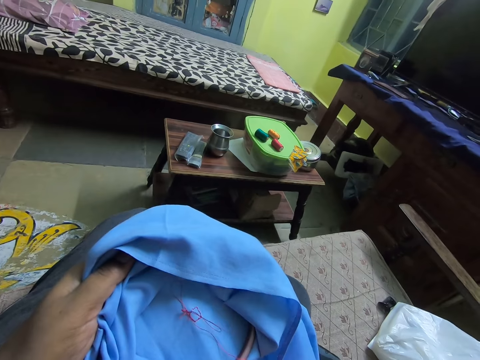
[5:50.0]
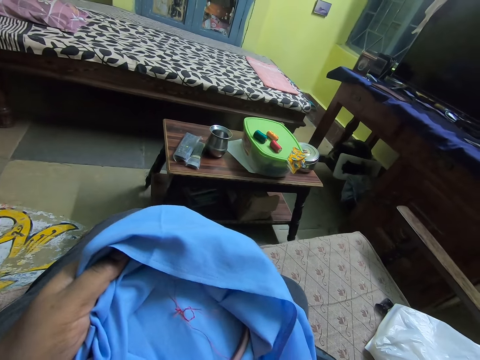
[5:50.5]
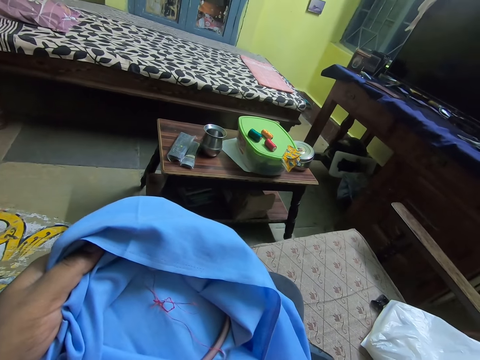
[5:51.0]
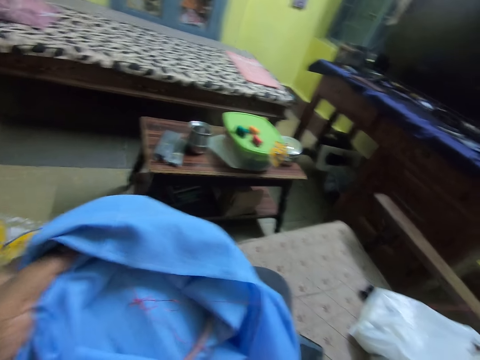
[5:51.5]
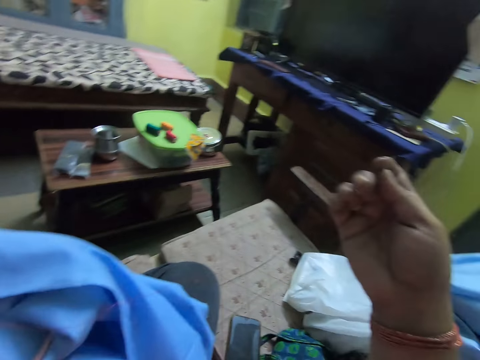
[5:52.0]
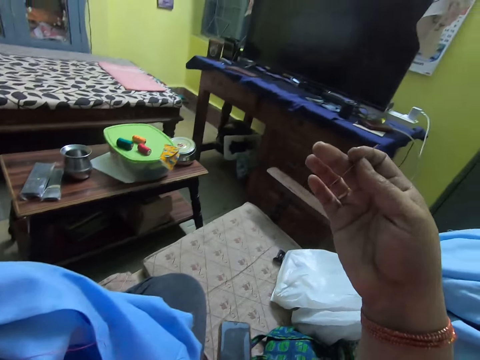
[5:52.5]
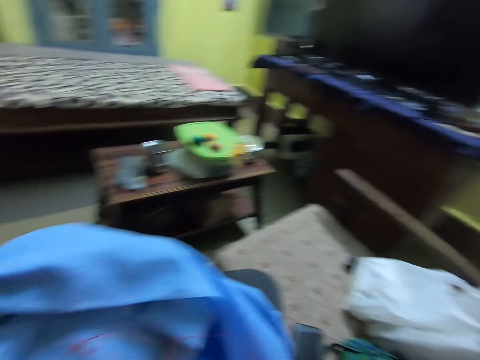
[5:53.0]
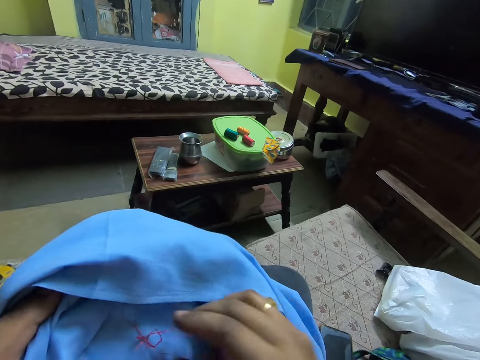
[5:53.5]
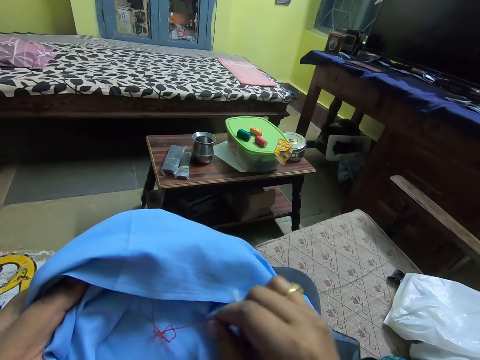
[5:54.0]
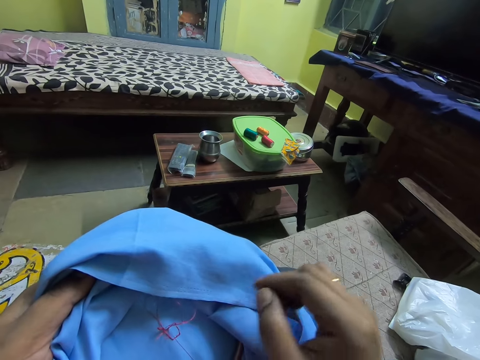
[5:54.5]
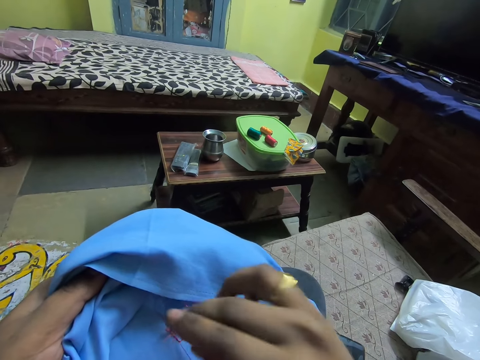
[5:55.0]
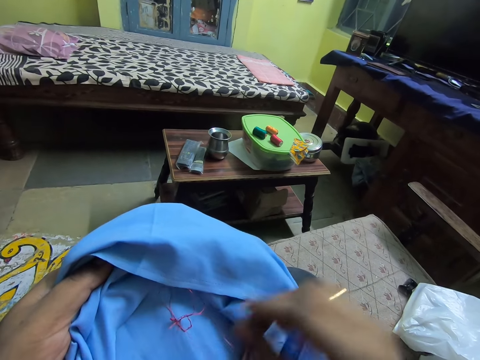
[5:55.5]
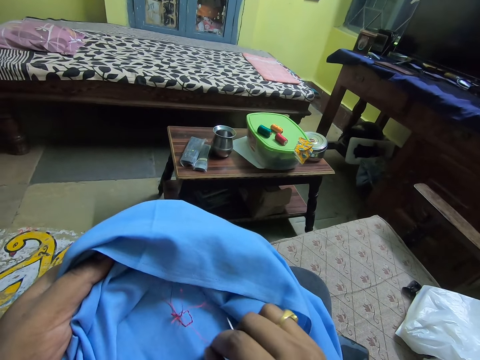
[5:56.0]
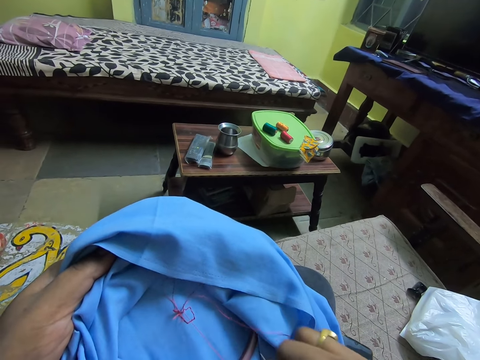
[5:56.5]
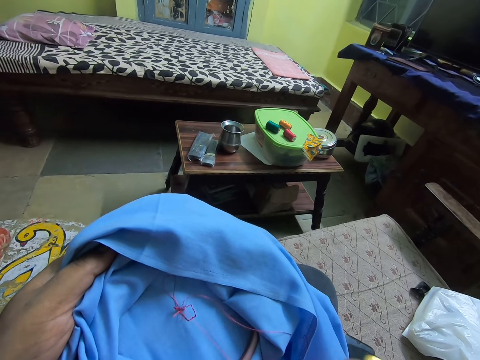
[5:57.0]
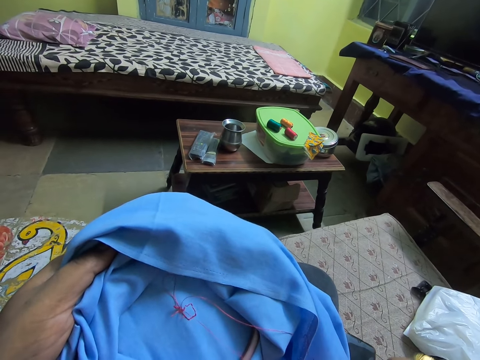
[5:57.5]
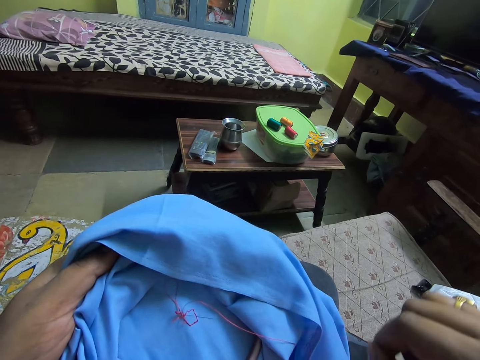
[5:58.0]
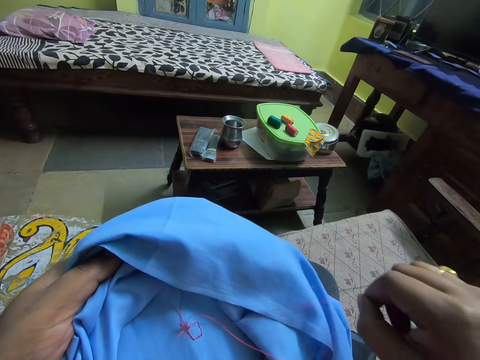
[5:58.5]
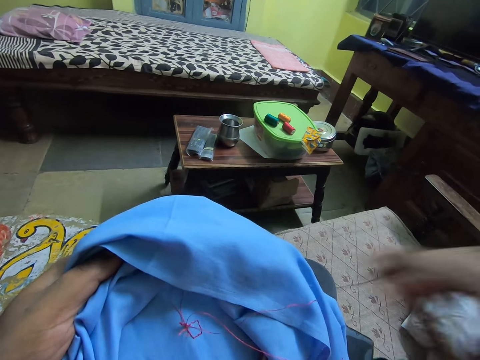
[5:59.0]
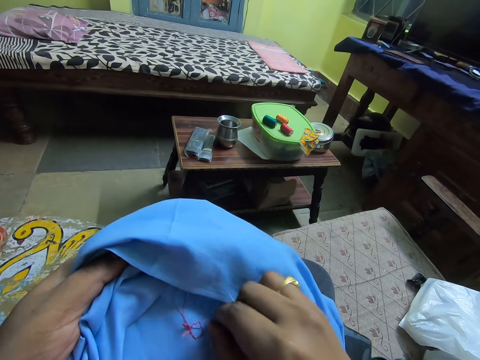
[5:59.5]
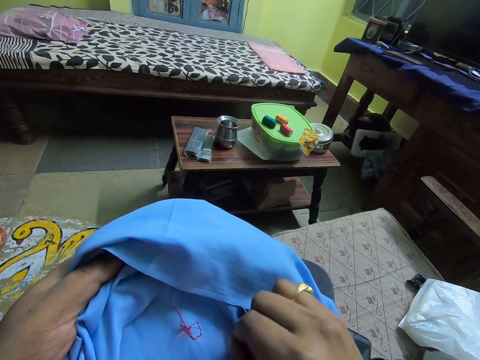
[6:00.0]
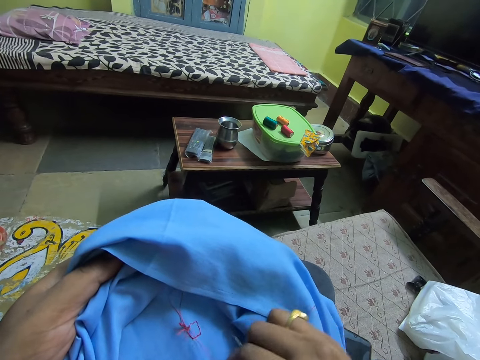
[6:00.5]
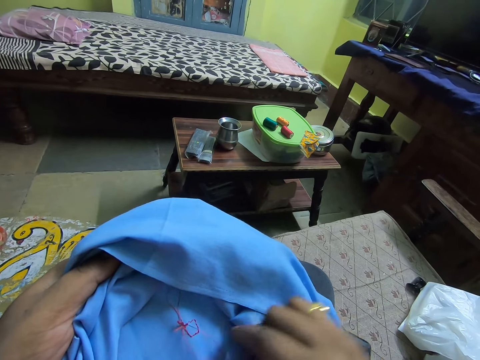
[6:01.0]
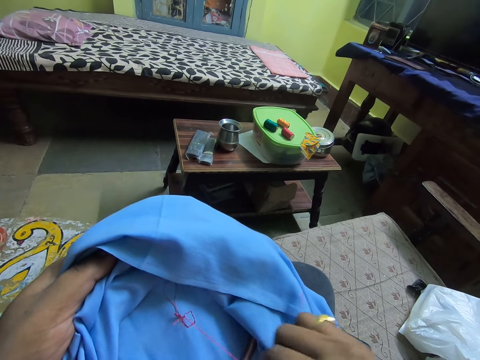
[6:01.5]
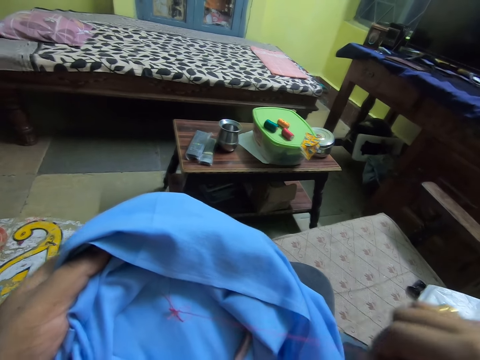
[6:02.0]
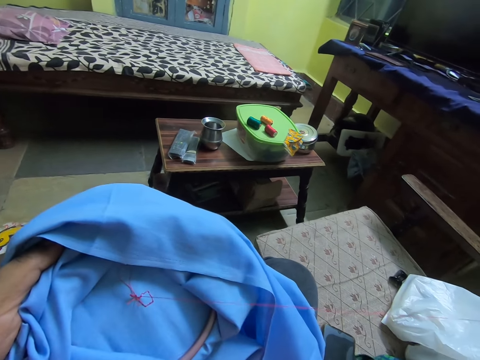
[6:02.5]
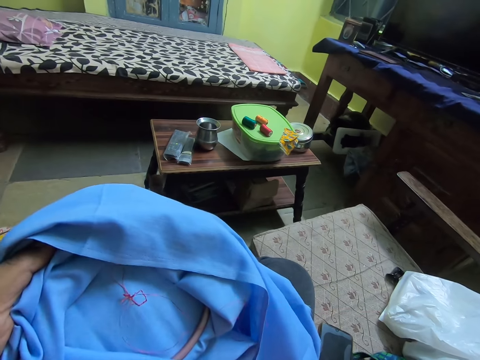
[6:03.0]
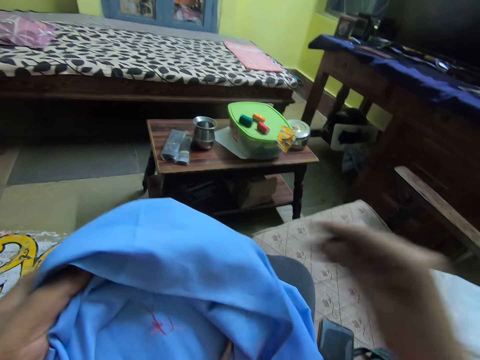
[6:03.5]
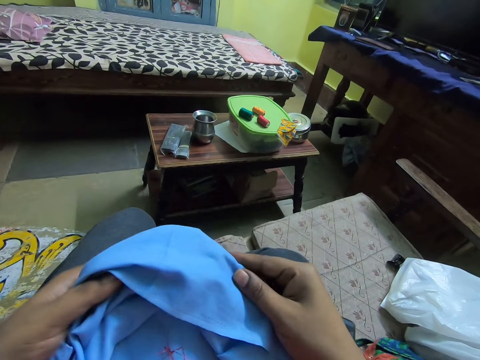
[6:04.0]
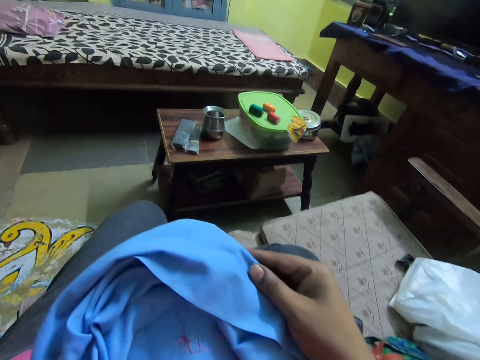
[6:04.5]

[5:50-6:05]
The camera wearer looks at the needle. They make the rope firmly. They pull a string.
